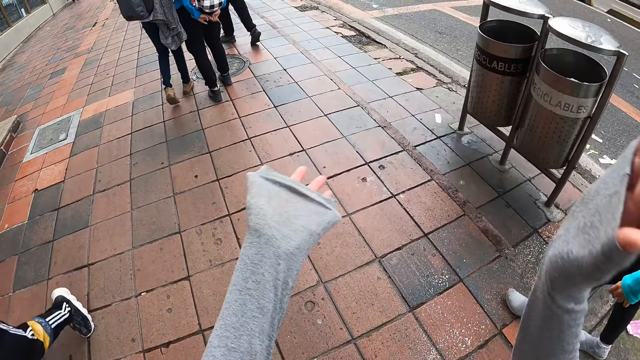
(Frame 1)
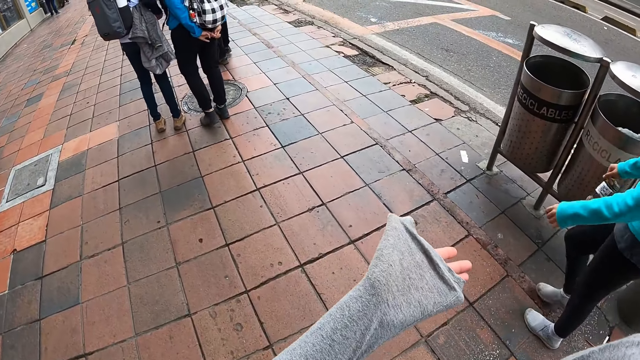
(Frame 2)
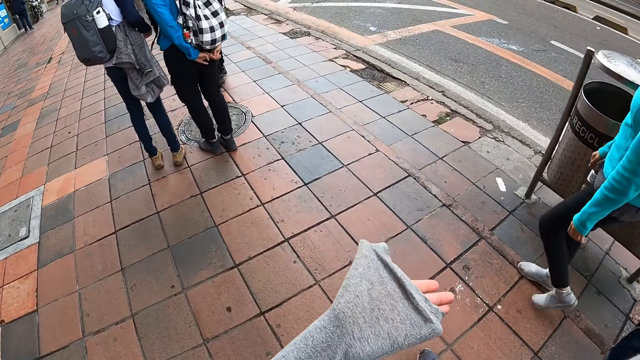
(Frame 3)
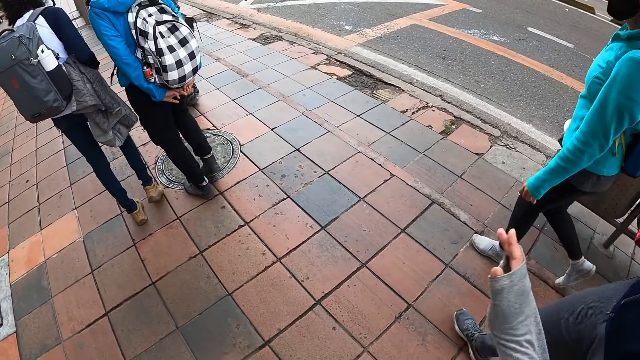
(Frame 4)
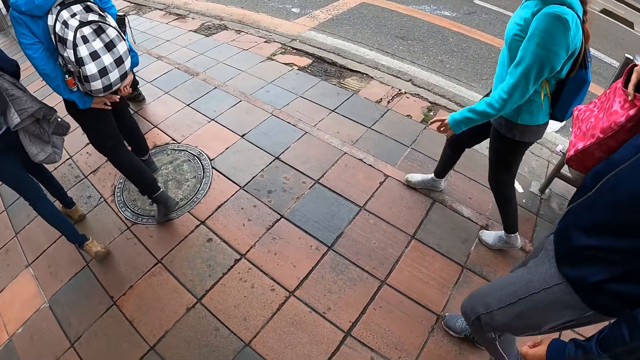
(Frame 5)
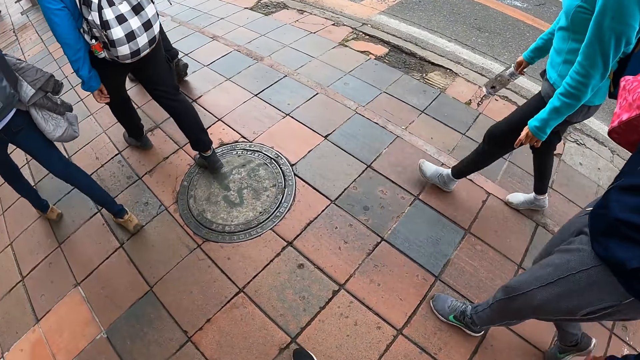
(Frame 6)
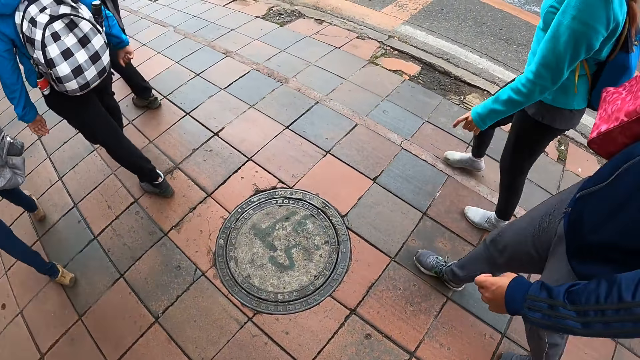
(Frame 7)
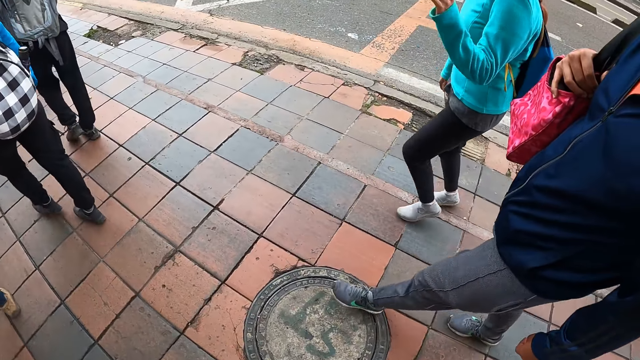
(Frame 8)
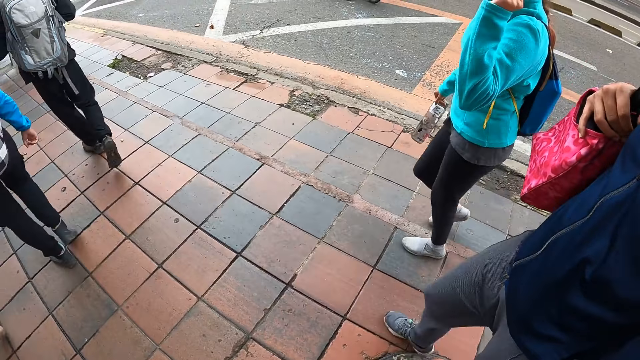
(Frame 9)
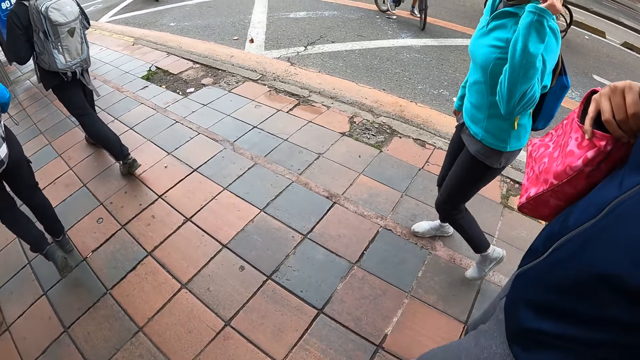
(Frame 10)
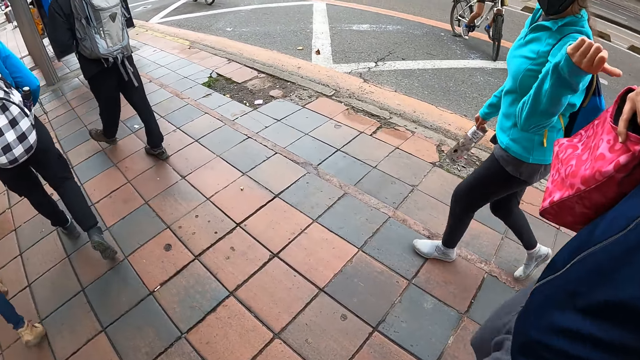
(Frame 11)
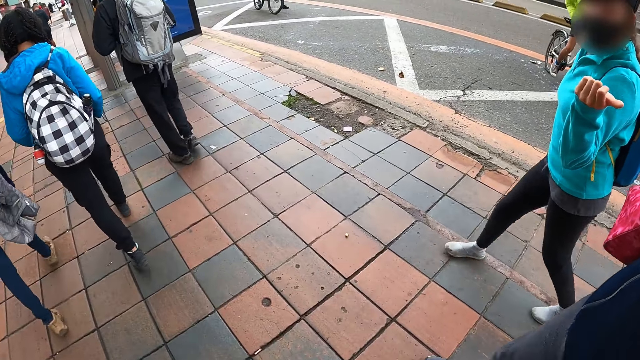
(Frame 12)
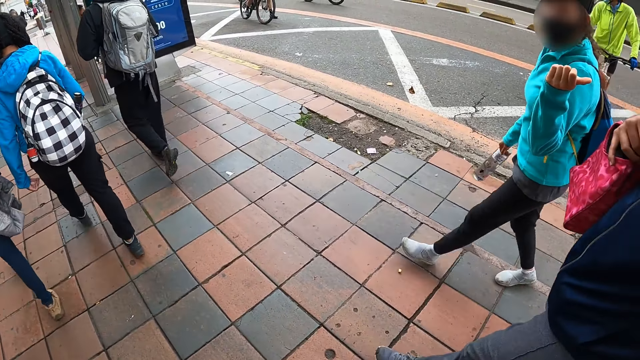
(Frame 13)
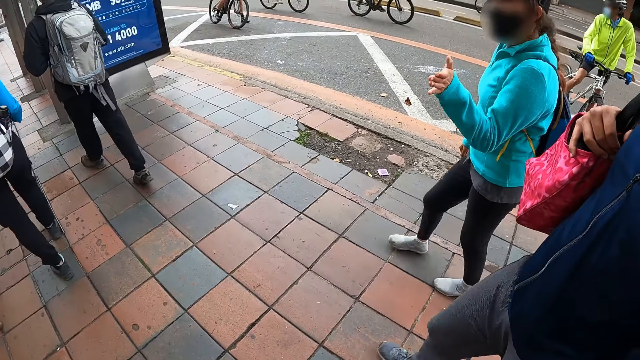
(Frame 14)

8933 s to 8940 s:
The camera wearer moves hand. They walk on the pedestrian.

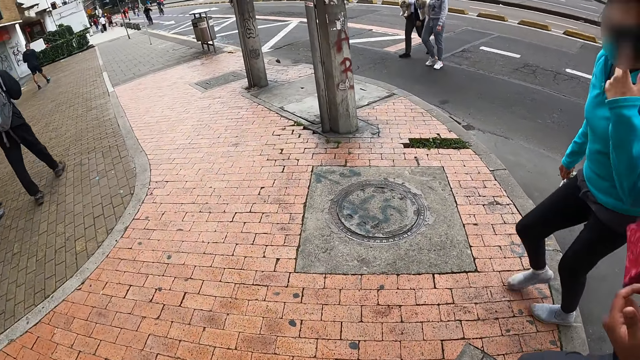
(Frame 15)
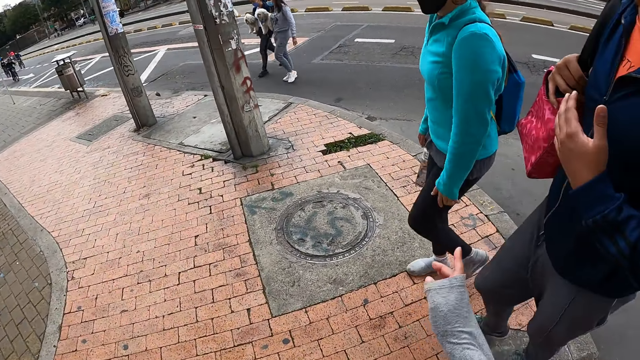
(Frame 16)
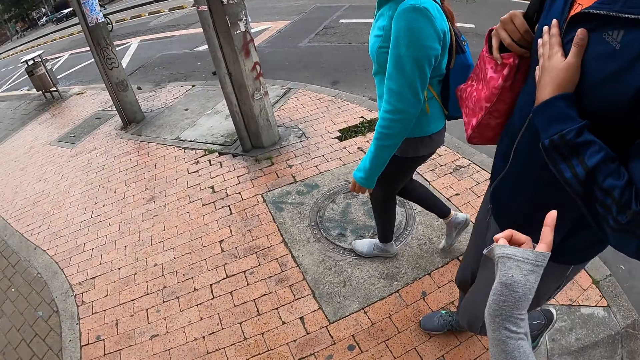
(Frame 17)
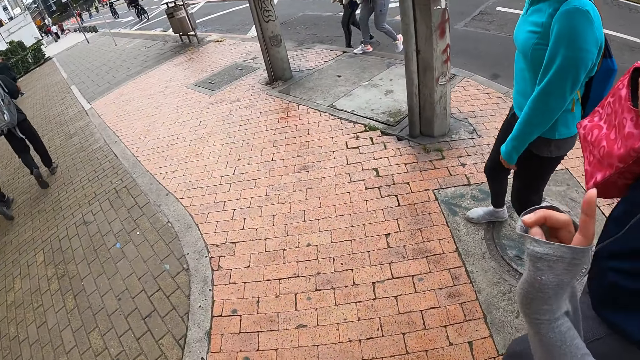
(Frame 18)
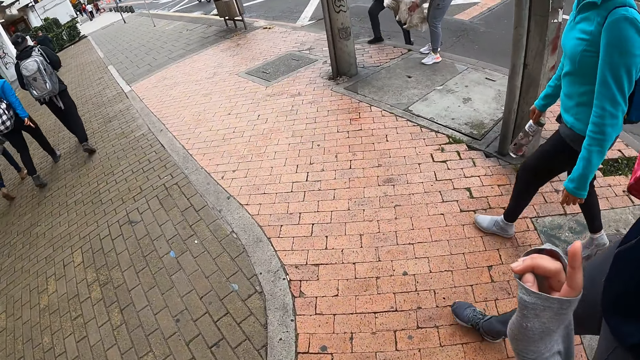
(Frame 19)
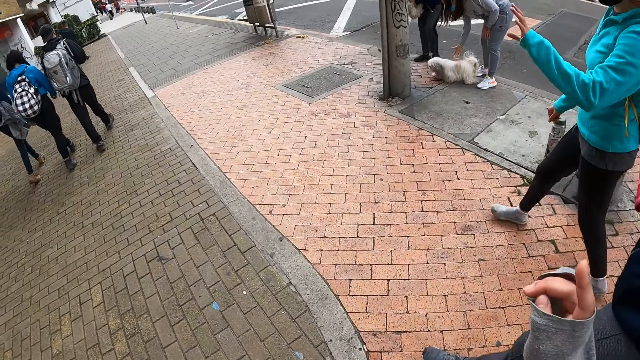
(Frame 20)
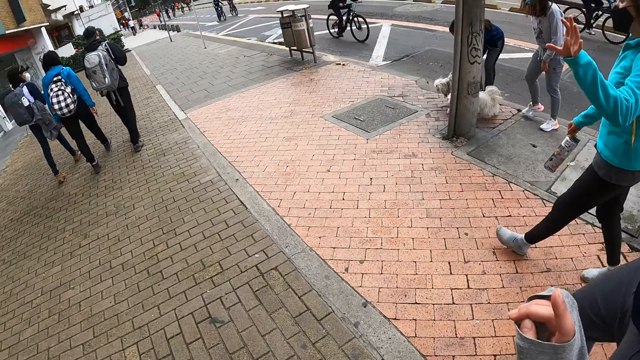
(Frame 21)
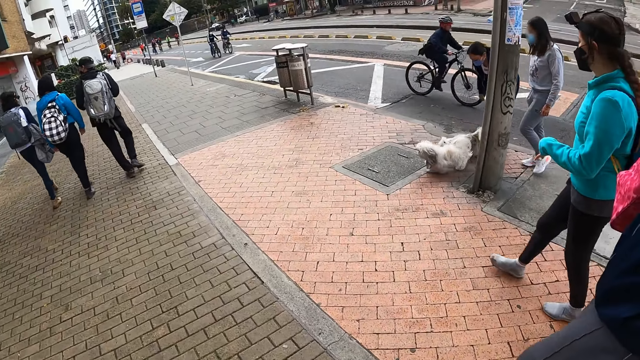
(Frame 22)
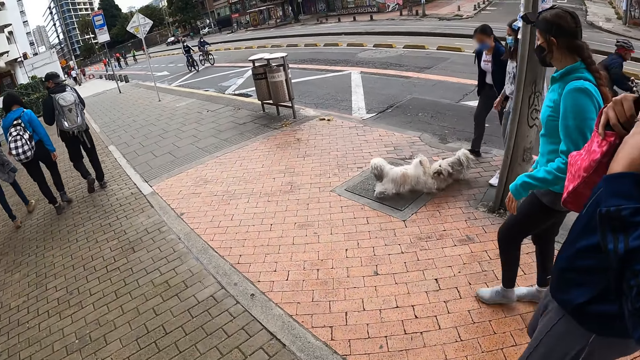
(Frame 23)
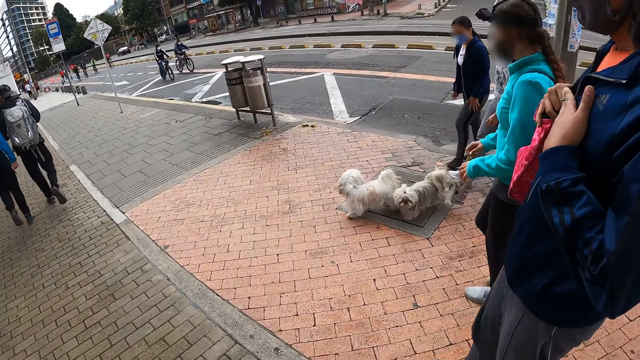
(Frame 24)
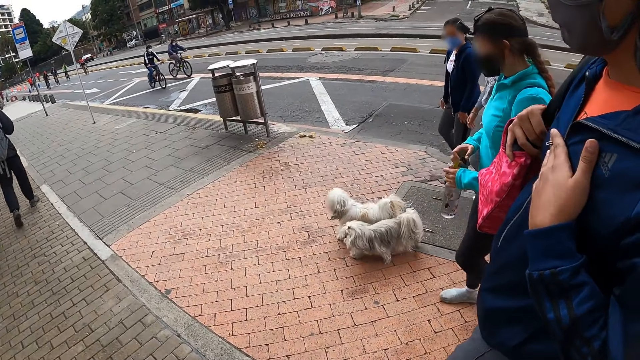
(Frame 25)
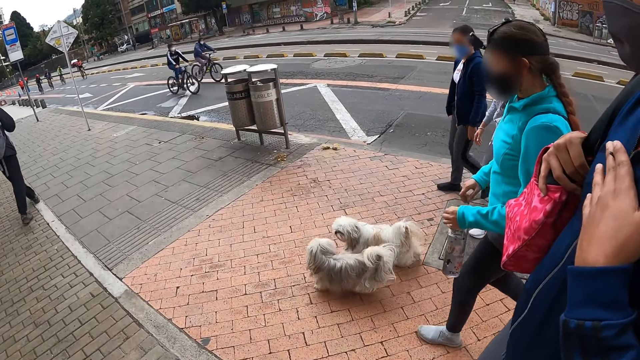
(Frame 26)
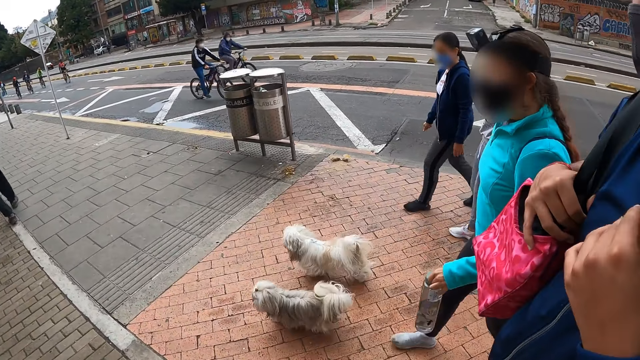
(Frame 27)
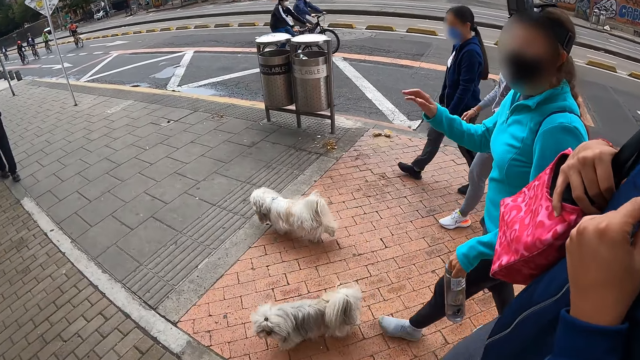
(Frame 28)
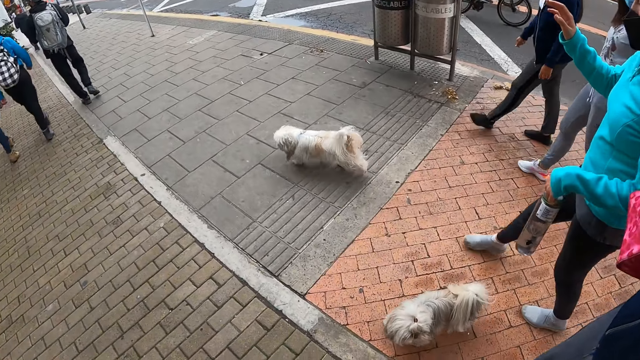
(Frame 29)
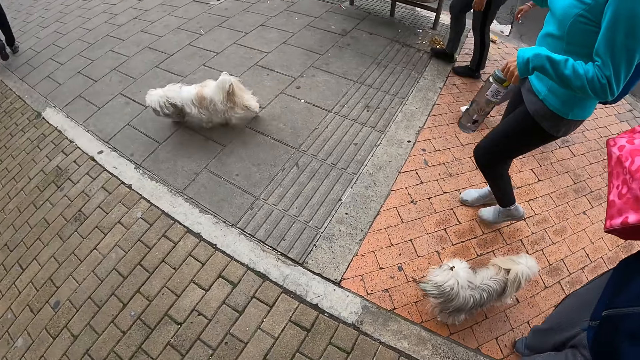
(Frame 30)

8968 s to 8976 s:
The camera wearer interacts with the woman and the man.

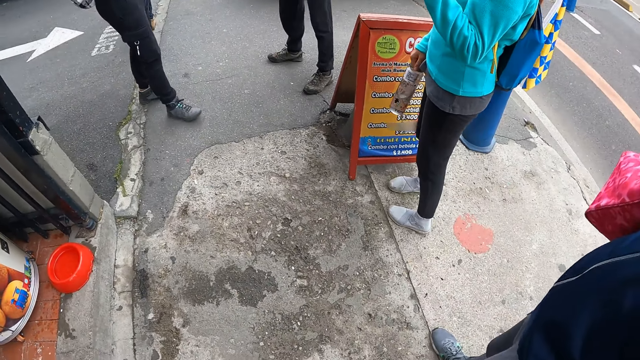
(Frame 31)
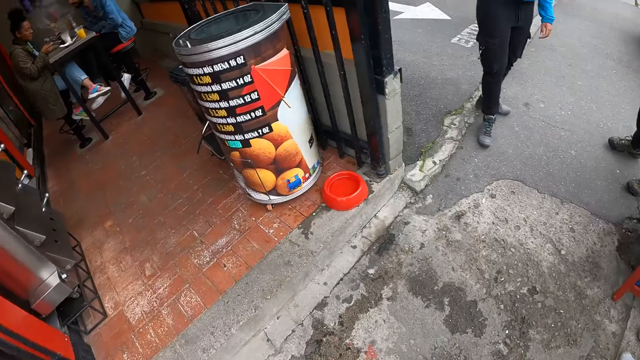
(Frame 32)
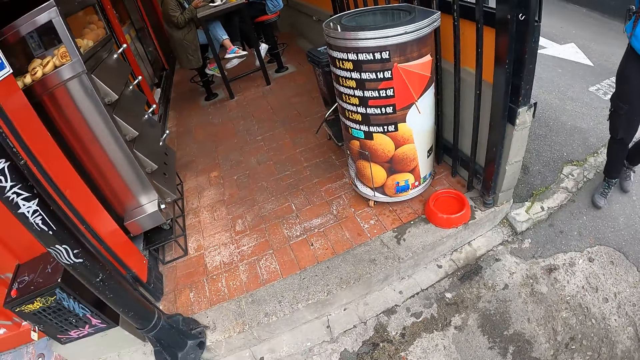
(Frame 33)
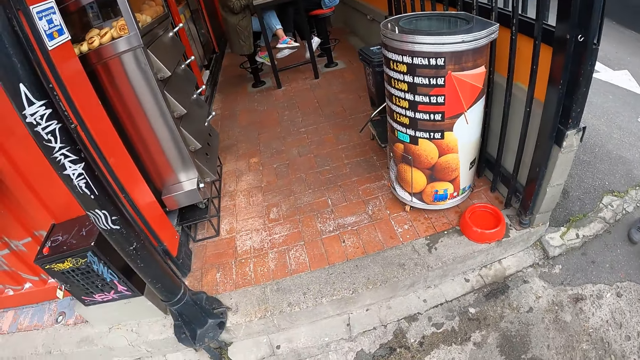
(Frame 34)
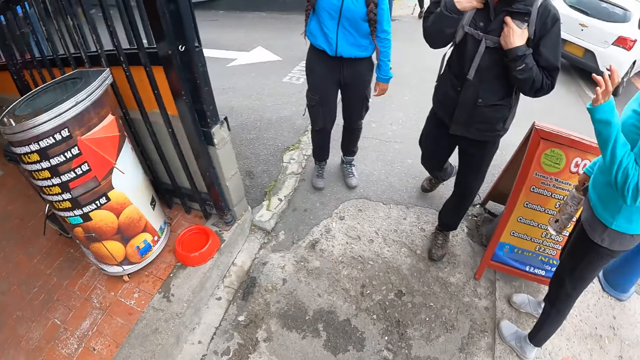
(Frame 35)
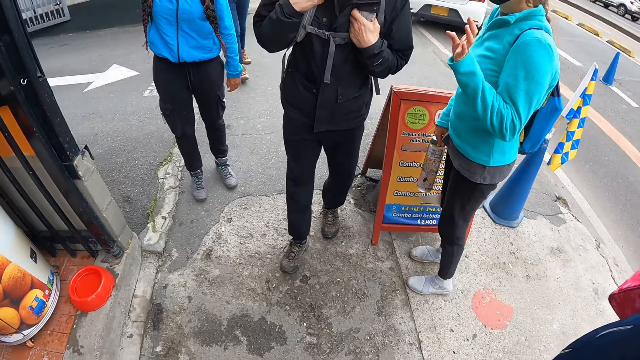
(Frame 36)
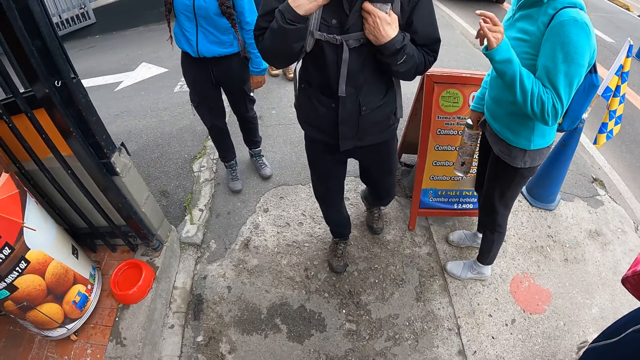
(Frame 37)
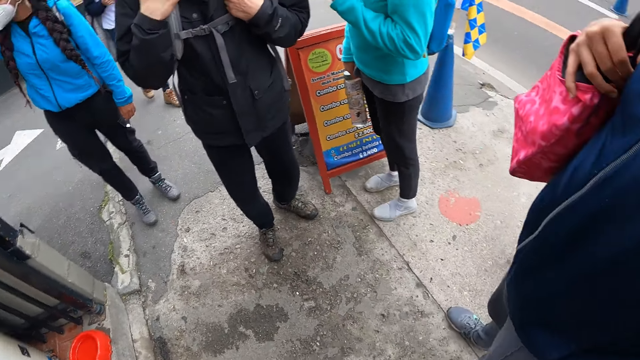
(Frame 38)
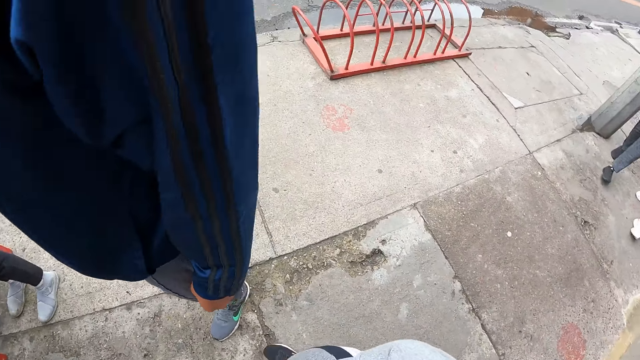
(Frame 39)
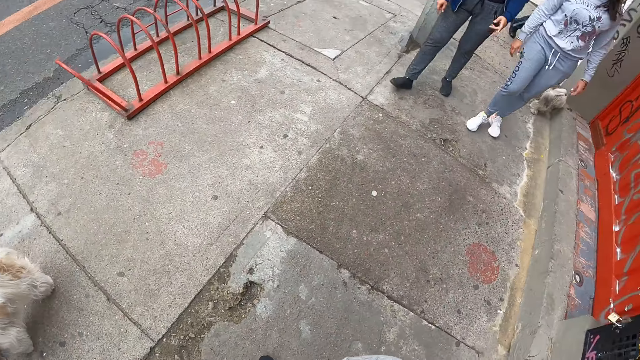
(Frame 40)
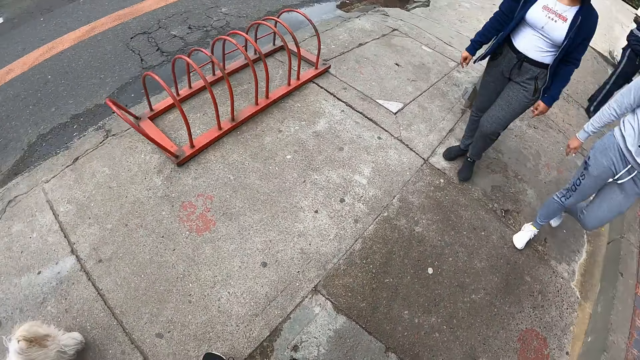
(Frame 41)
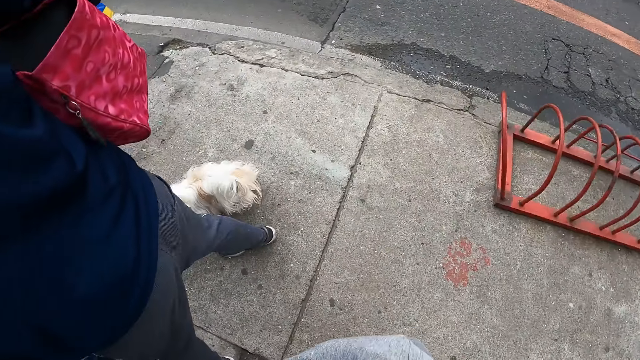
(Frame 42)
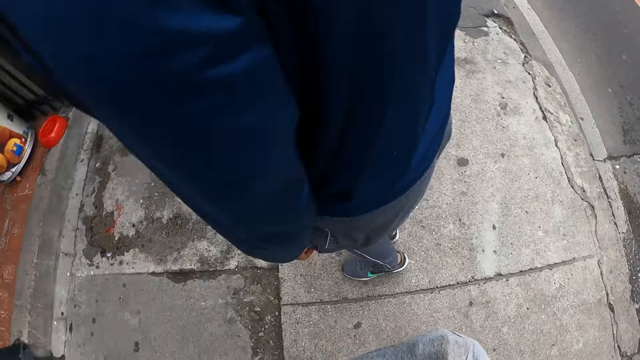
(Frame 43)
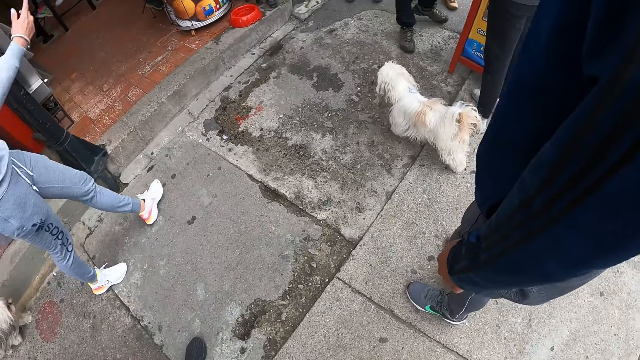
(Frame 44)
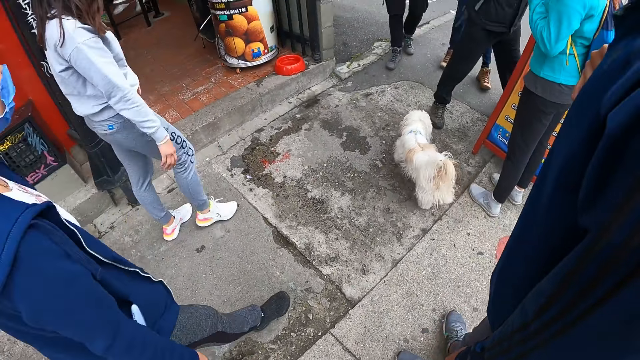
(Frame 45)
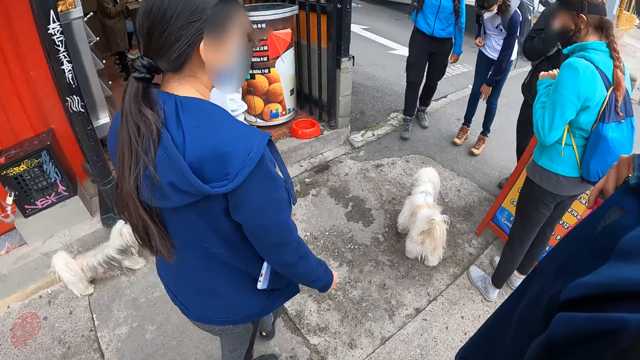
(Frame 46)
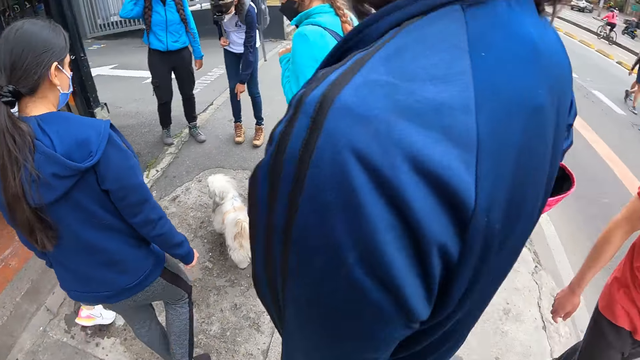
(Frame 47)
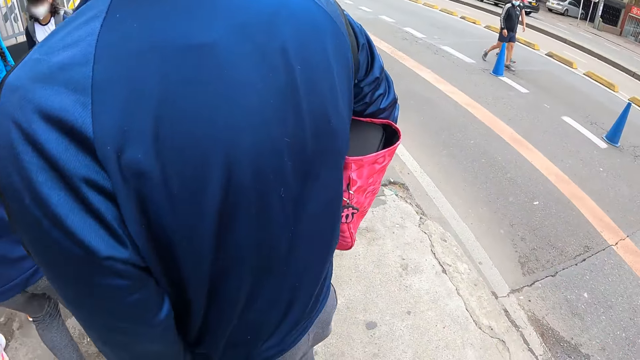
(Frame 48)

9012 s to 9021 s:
The camera wearer stands. They look around.
